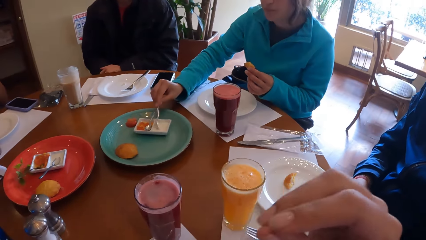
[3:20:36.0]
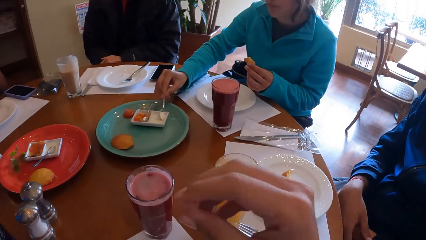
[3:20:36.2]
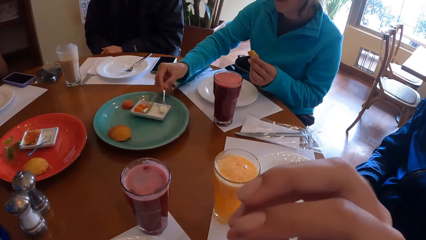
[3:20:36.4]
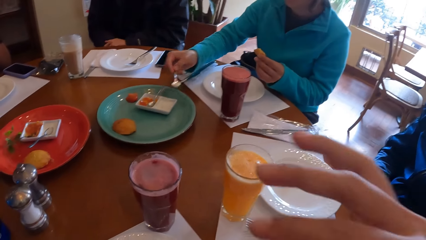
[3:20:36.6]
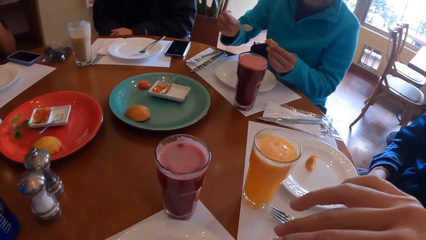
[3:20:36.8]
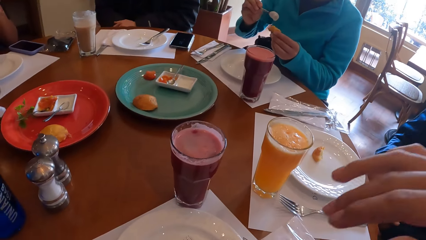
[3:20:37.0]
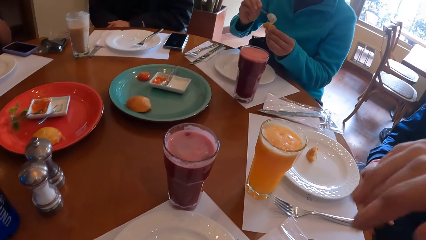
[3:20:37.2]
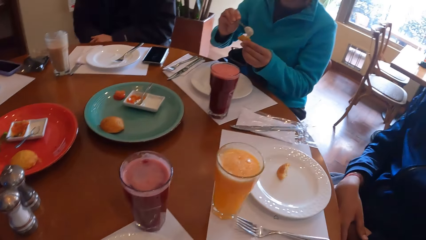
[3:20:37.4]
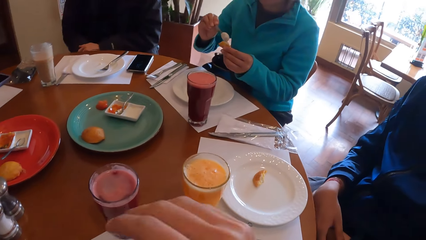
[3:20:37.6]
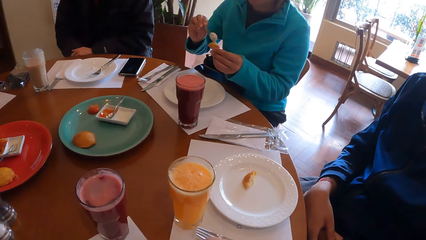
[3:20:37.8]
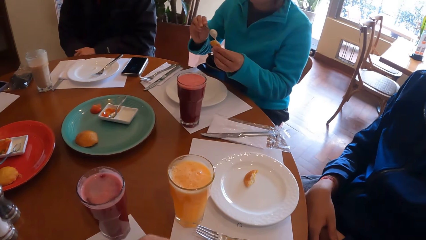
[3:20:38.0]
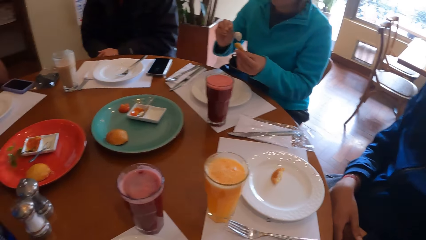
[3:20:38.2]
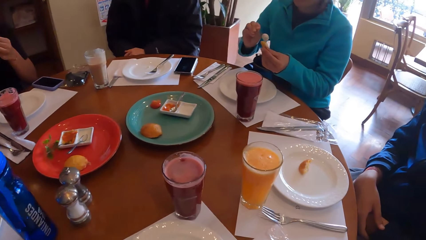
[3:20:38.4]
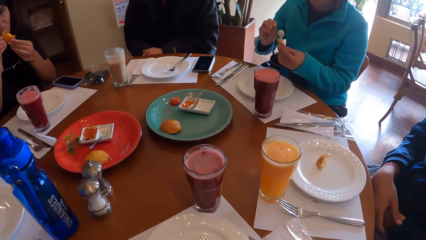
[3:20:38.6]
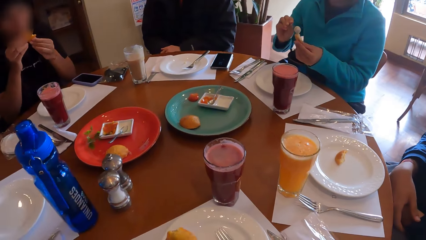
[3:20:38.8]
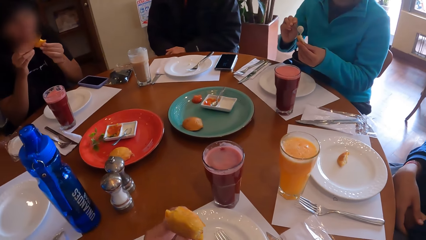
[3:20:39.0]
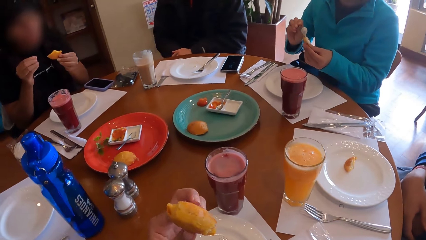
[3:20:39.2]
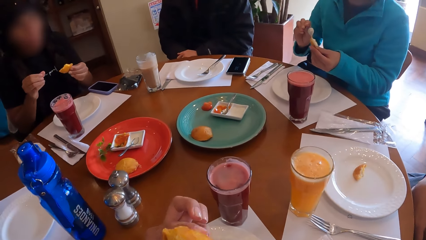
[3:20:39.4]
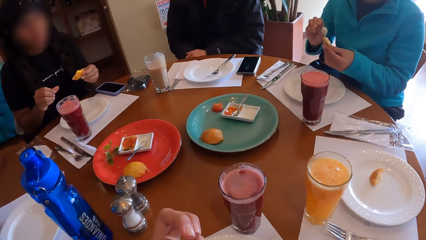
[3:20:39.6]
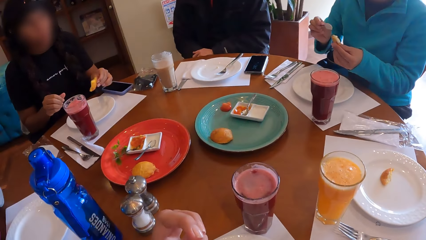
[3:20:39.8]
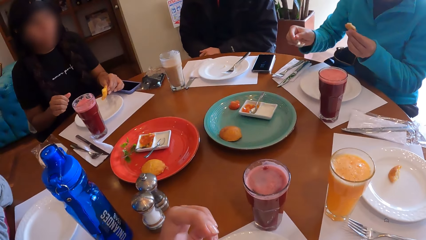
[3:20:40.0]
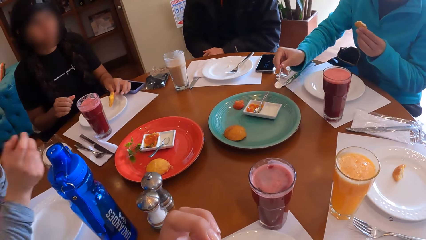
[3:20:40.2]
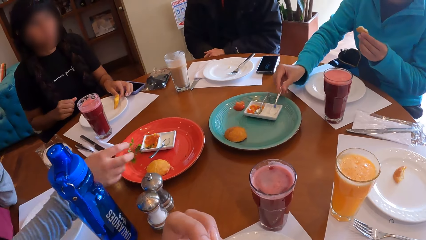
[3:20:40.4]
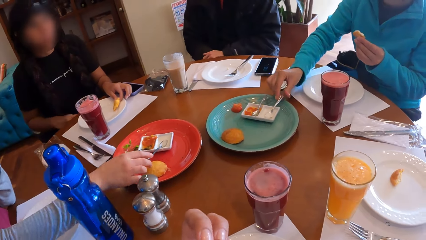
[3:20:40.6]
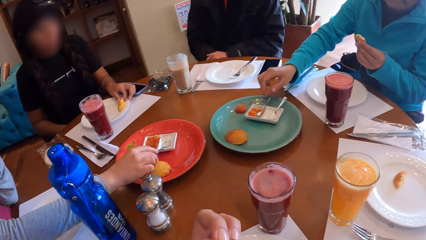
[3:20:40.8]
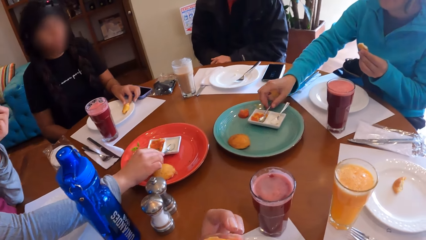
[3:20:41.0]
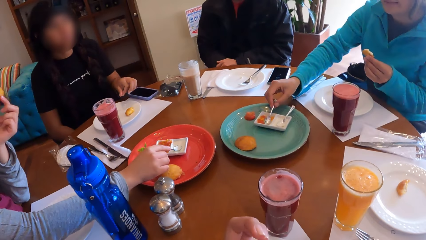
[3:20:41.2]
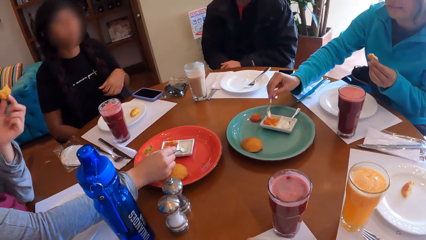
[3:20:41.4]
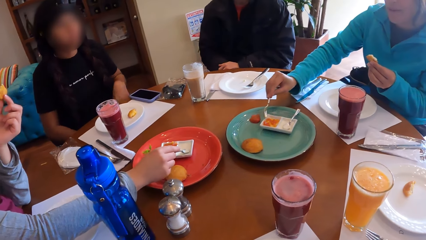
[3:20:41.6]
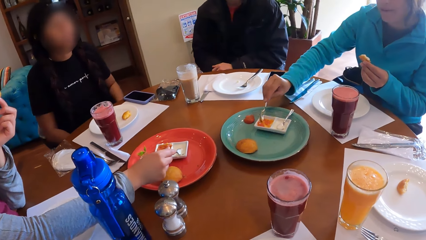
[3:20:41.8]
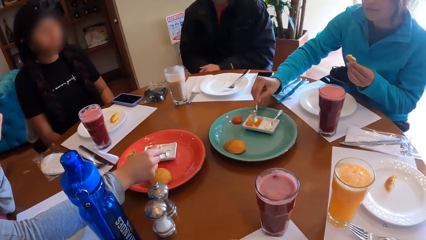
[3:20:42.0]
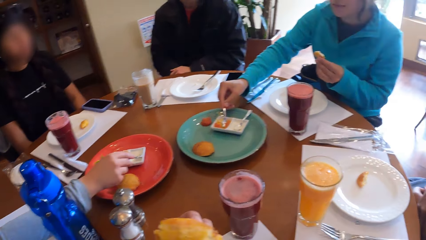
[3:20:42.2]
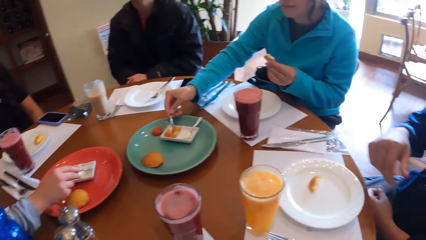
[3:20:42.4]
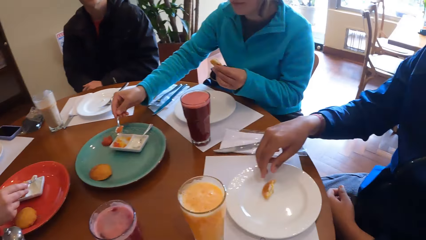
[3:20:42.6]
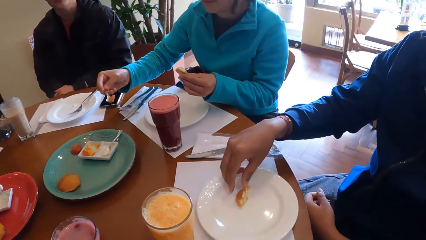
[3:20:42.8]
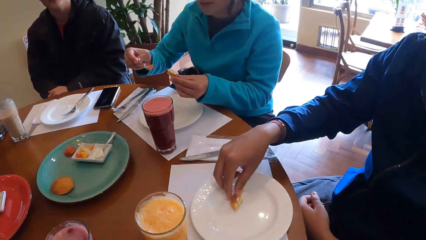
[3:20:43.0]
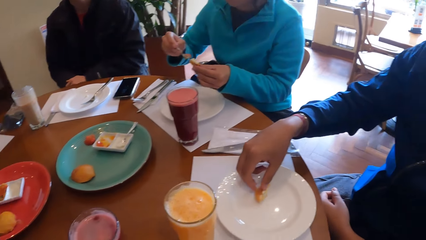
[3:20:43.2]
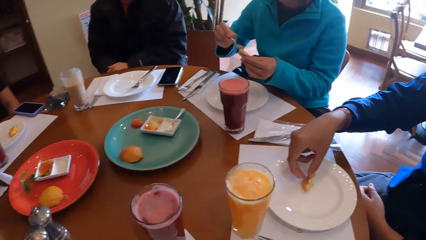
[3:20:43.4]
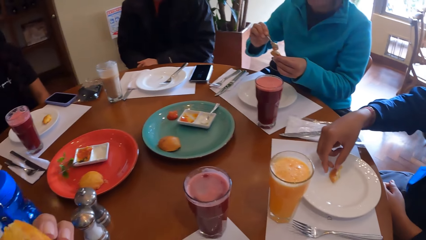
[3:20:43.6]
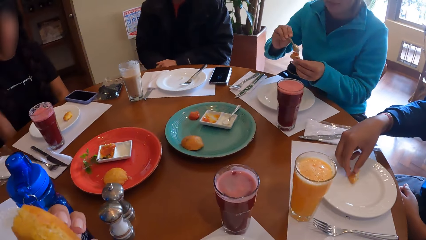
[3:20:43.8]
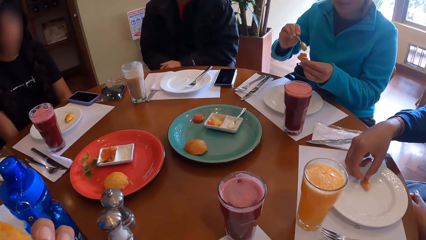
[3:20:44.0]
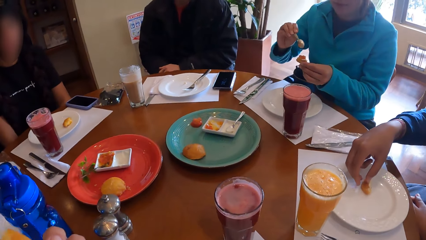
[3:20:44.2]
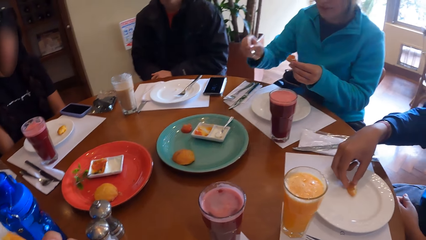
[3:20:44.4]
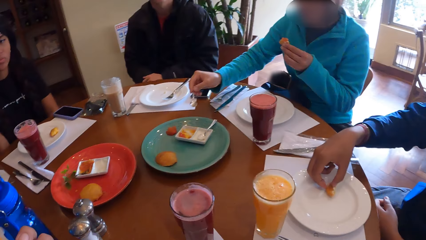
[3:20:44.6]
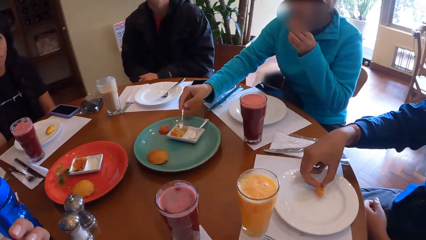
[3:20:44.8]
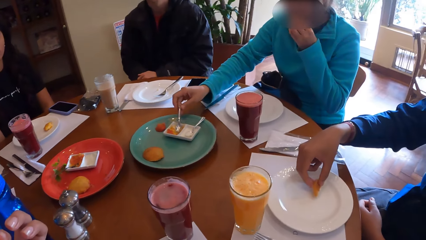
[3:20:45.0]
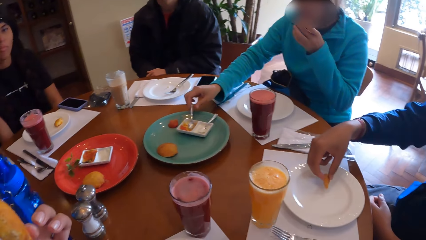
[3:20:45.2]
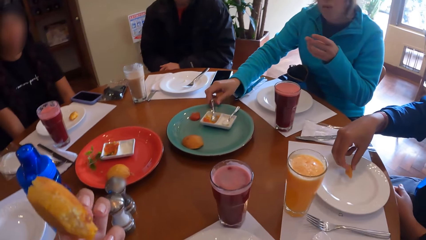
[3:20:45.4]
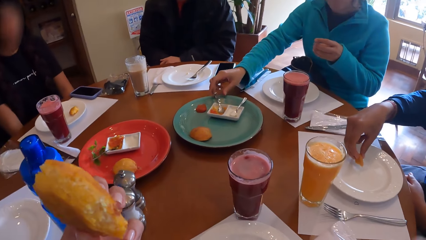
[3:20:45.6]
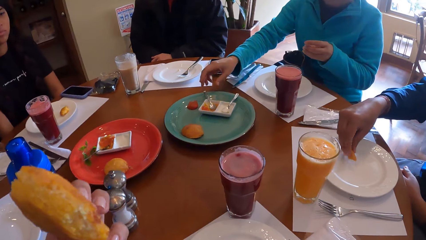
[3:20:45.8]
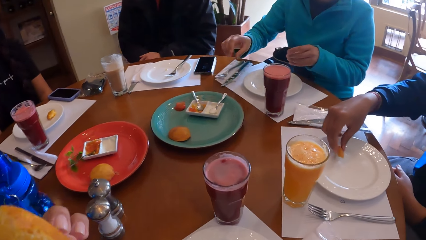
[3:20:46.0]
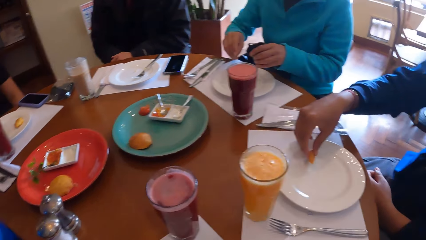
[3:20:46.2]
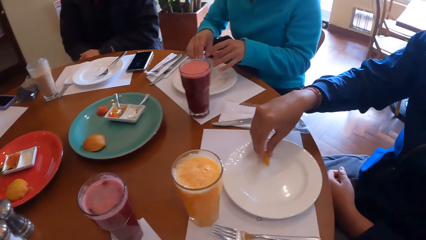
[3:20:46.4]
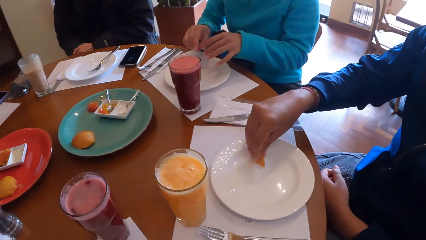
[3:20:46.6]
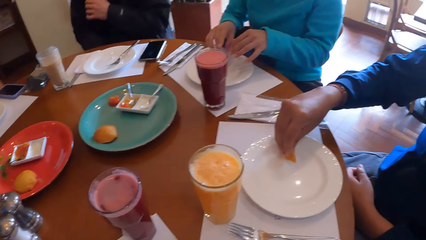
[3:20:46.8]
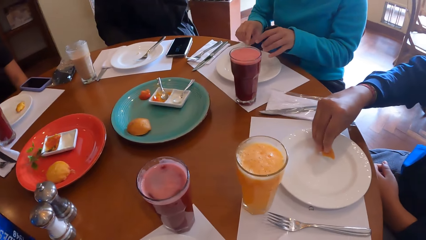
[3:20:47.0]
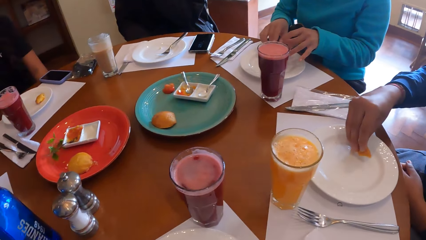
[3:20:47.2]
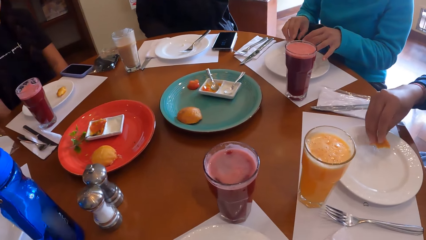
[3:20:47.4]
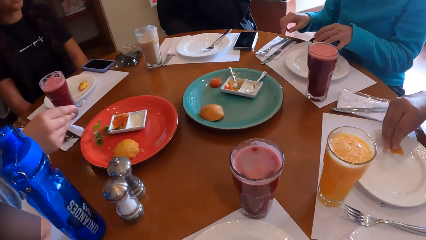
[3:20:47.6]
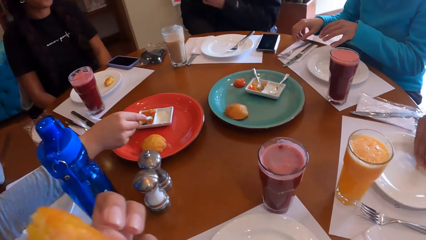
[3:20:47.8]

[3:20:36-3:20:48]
The camera wearer moves a hand. A woman puts the cream on the snack in her left hand with the spoon in her right hand. Another woman eats the snack with both hands. The camera wearer eats the snack in her left hand. The second woman drops the snack on the plate with her left hand. The first woman drops the spoon into the dessert plate with her right hand, holds the spoon in the dessert plate with her right hand, and takes sauce from the dessert plate with the spoon in her right hand. A man holds the snack on the plate with his right hand. A third woman scoops something. The first woman puts the sauce on the snack in her left hand with the spoon in her right hand, drops the spoon into the dessert plate with her right hand, and eats the snack with her left hand. The man picks a pastry.

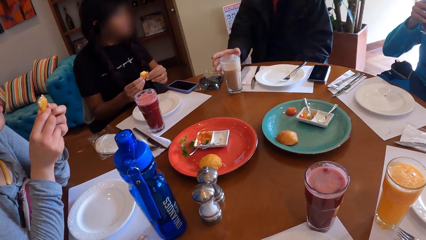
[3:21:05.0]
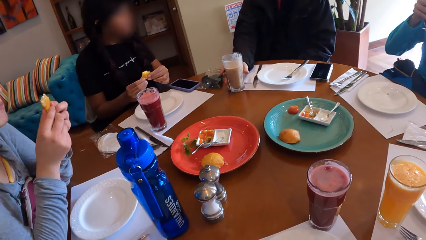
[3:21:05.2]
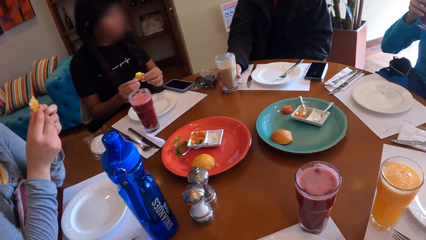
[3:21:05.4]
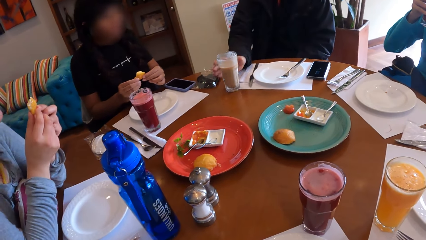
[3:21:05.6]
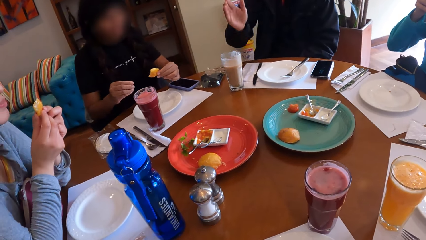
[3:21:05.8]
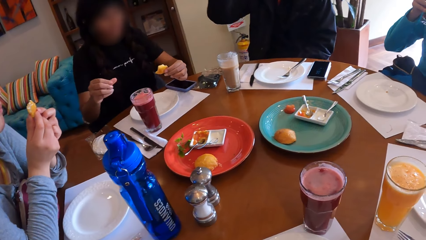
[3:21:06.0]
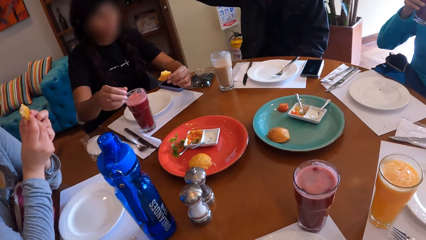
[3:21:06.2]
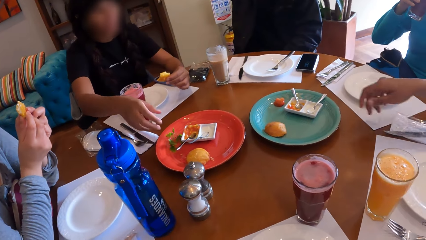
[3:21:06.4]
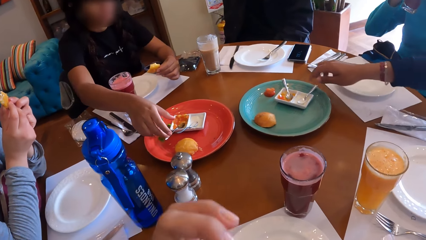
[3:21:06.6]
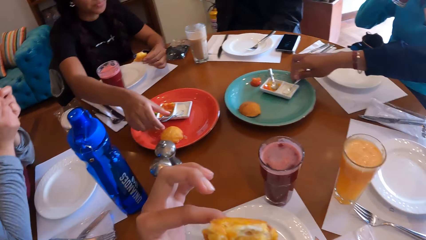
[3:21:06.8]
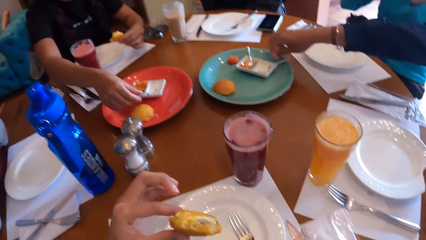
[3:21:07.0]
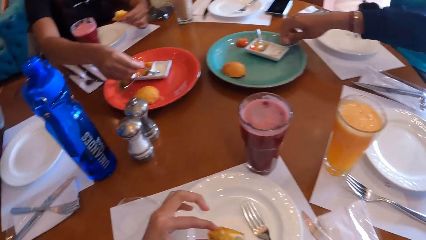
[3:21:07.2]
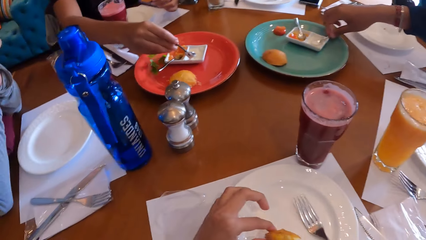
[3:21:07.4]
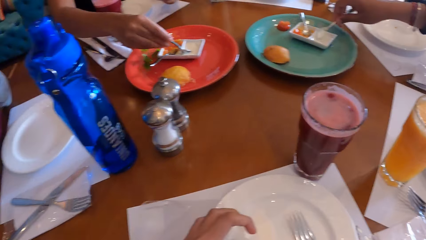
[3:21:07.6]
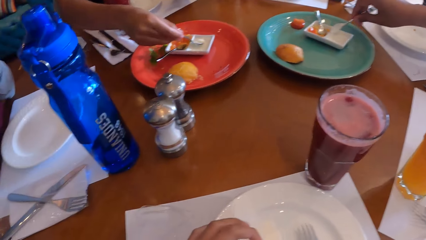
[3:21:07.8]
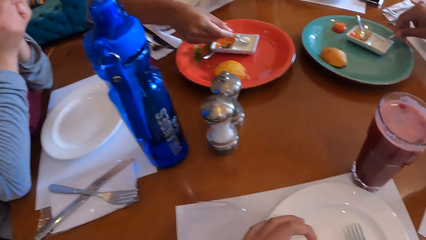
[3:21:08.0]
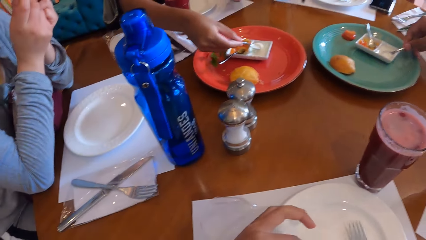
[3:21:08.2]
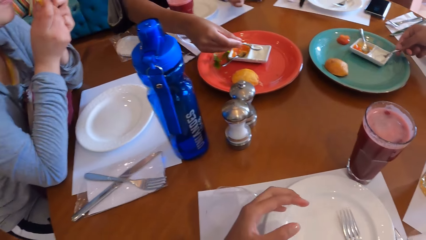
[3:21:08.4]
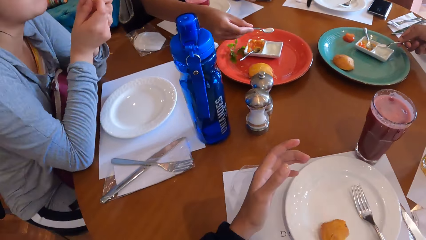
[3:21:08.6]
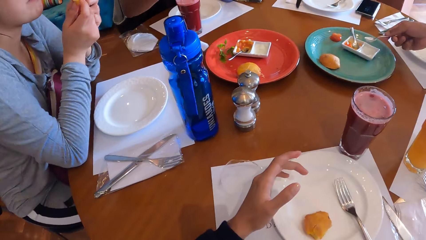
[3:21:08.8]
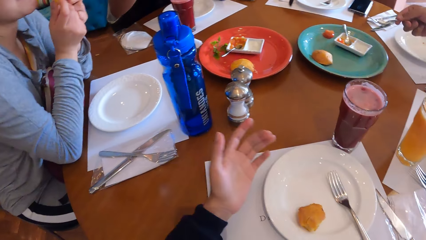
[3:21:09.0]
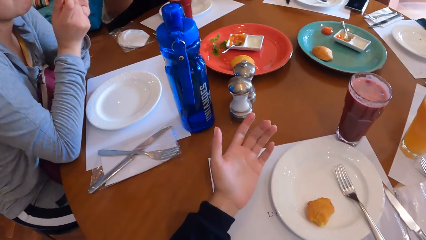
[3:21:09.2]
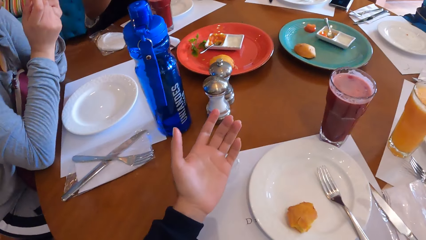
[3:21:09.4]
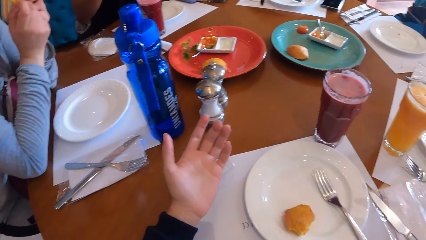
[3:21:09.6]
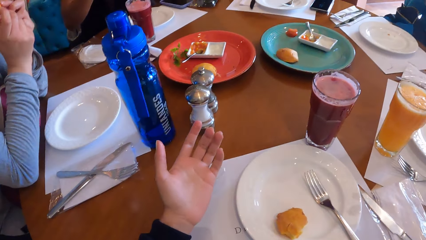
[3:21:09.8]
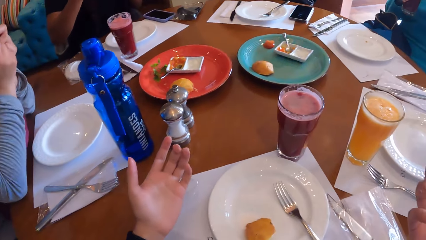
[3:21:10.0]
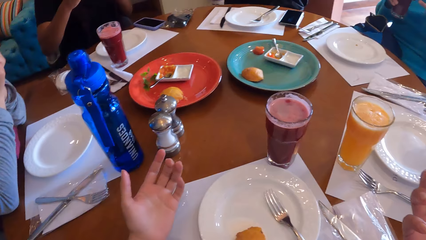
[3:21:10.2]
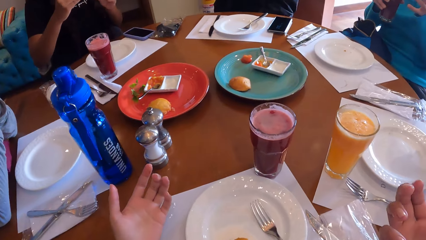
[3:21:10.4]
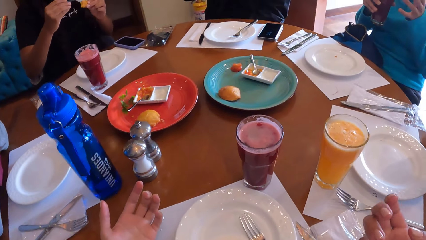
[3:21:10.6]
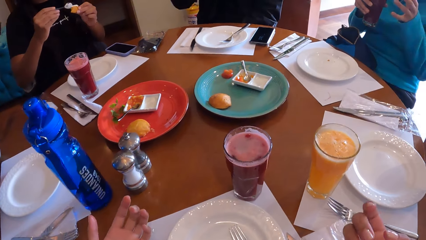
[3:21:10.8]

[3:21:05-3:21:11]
A woman passes the snack from her right hand to her left hand. A man moves a hand. The woman picks the spoon from the dessert plate with her right hand. Another man picks the spoon from the dessert plate with his right hand. The camera wearer drops the snack in her left hand on the plate. The woman takes cream from the dessert plate with the spoon in her right hand. The other man takes cream from the dessert plate with the spoon in his right hand. The camera wearer moves a hand.
